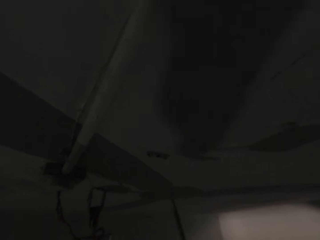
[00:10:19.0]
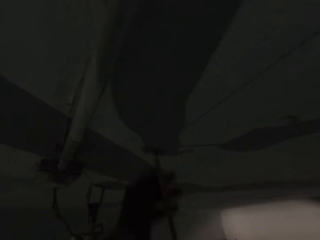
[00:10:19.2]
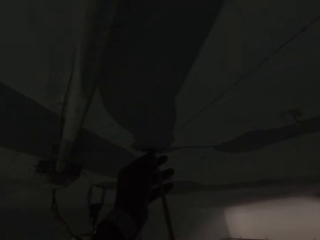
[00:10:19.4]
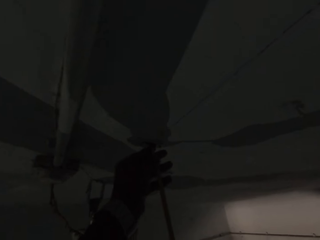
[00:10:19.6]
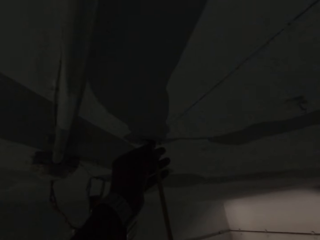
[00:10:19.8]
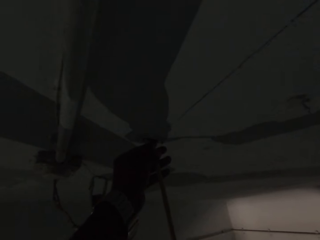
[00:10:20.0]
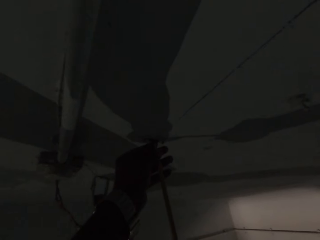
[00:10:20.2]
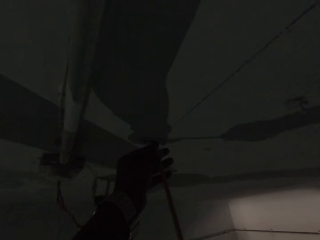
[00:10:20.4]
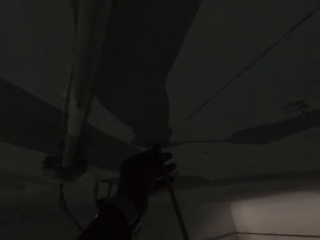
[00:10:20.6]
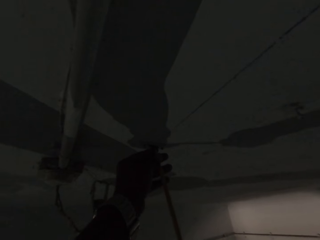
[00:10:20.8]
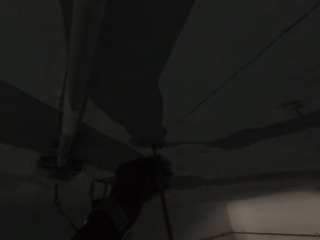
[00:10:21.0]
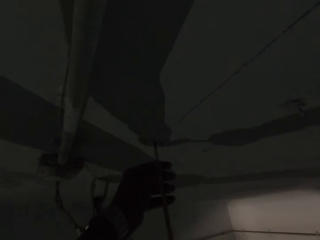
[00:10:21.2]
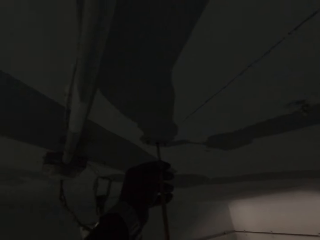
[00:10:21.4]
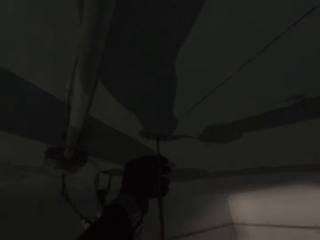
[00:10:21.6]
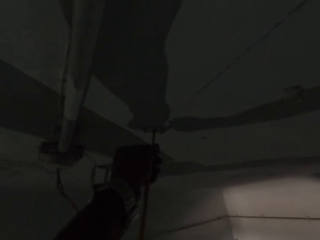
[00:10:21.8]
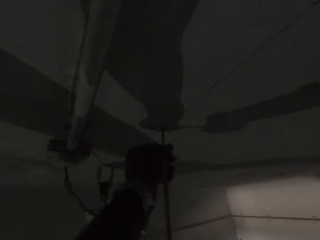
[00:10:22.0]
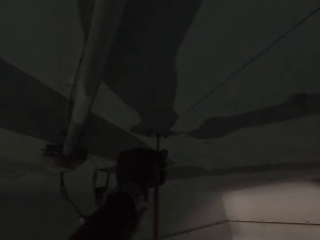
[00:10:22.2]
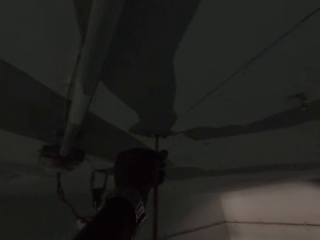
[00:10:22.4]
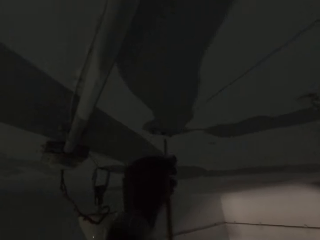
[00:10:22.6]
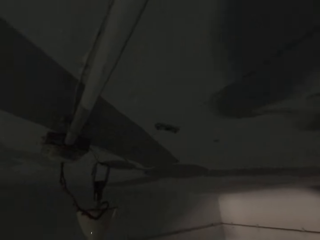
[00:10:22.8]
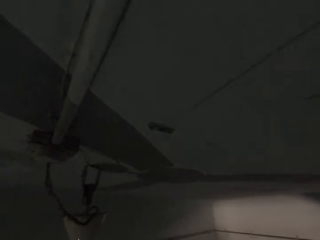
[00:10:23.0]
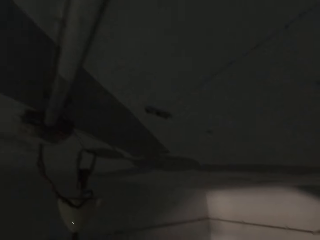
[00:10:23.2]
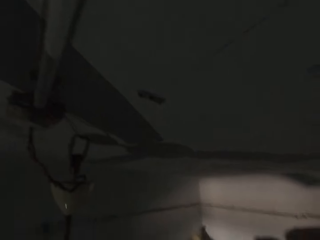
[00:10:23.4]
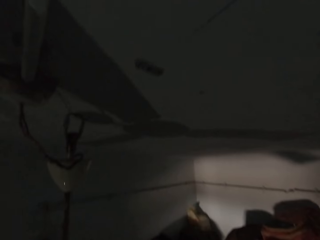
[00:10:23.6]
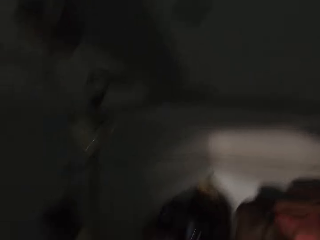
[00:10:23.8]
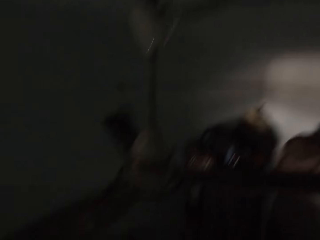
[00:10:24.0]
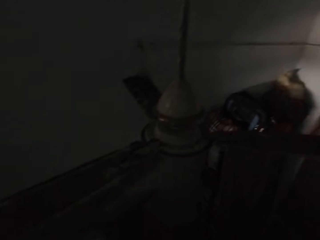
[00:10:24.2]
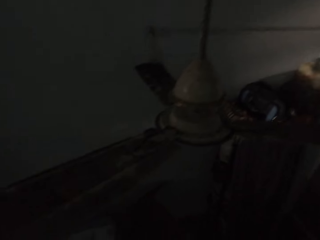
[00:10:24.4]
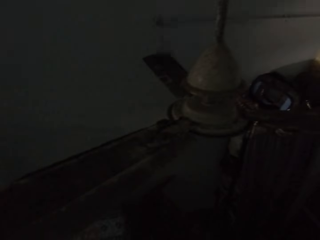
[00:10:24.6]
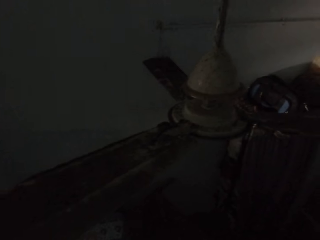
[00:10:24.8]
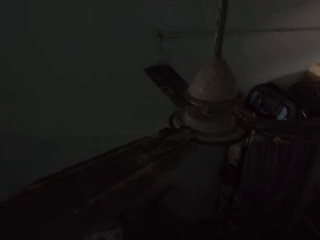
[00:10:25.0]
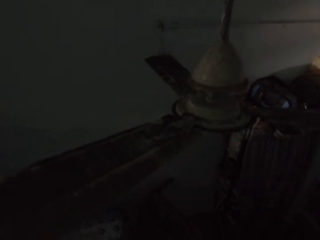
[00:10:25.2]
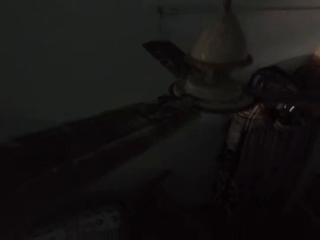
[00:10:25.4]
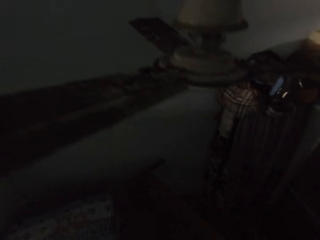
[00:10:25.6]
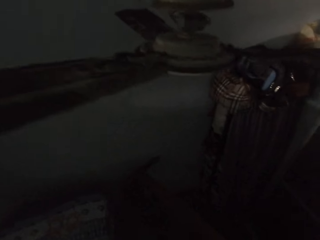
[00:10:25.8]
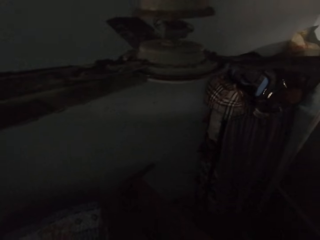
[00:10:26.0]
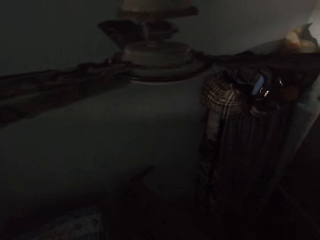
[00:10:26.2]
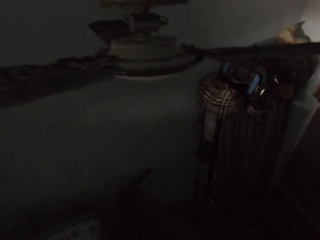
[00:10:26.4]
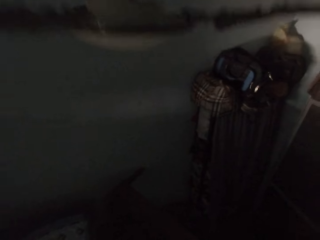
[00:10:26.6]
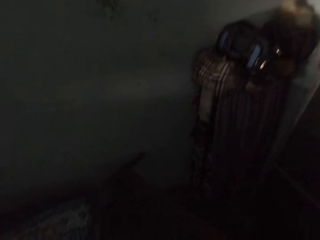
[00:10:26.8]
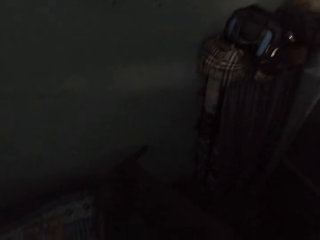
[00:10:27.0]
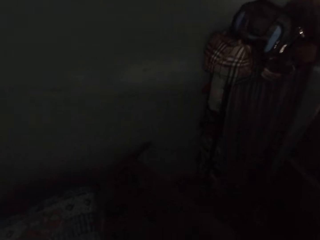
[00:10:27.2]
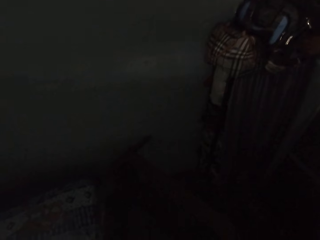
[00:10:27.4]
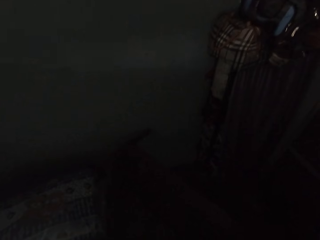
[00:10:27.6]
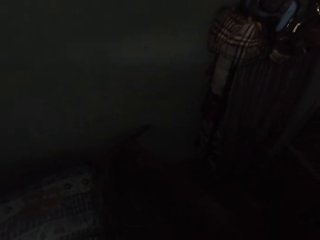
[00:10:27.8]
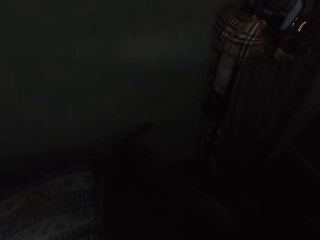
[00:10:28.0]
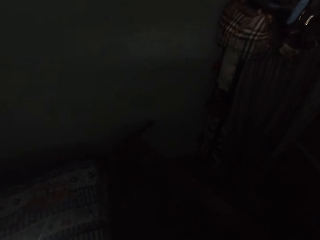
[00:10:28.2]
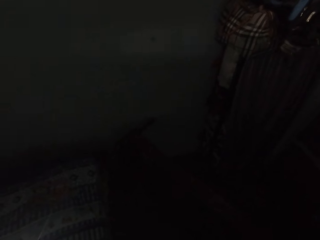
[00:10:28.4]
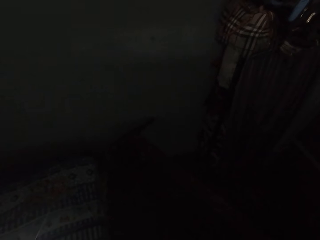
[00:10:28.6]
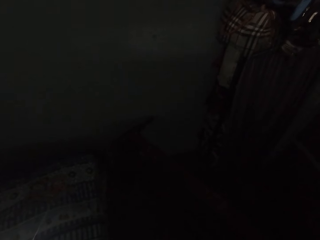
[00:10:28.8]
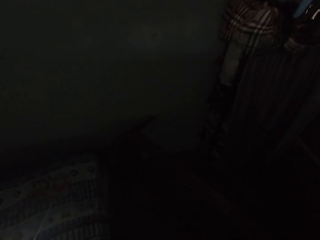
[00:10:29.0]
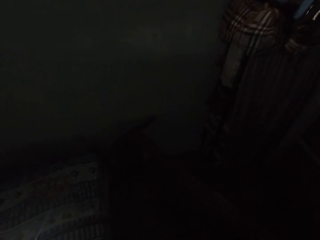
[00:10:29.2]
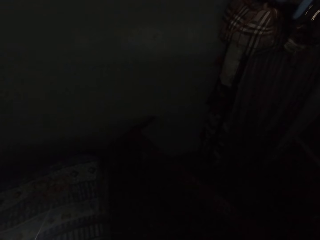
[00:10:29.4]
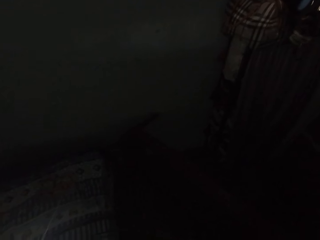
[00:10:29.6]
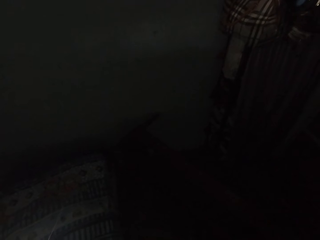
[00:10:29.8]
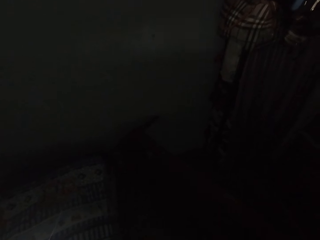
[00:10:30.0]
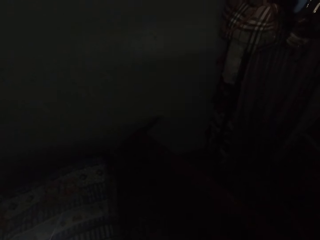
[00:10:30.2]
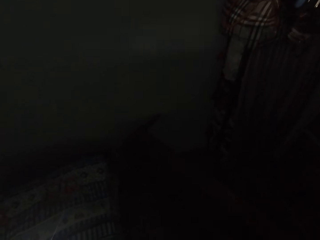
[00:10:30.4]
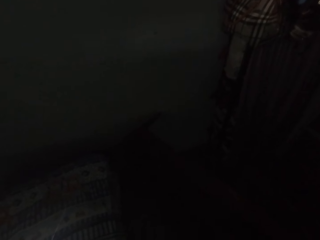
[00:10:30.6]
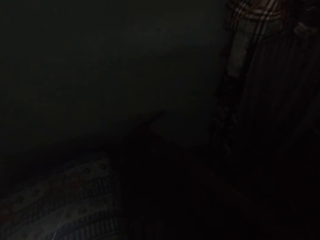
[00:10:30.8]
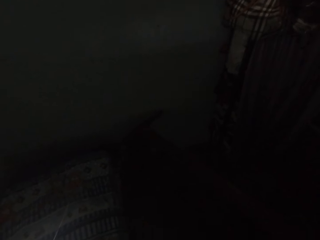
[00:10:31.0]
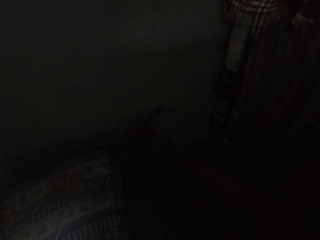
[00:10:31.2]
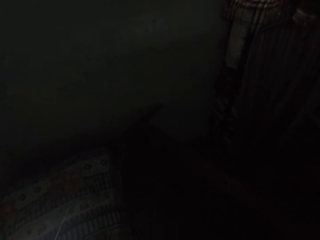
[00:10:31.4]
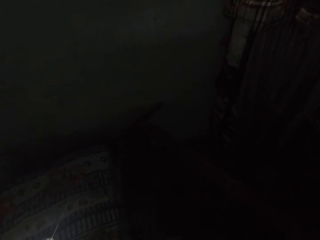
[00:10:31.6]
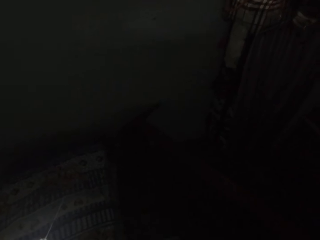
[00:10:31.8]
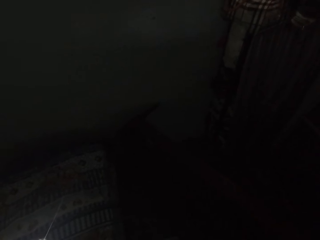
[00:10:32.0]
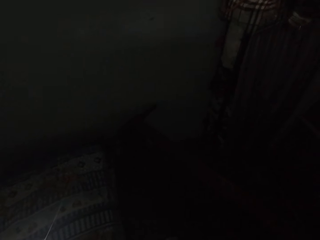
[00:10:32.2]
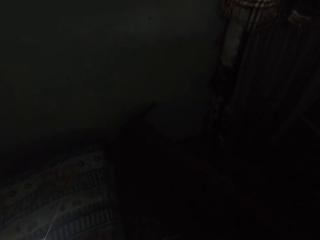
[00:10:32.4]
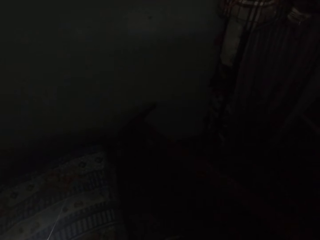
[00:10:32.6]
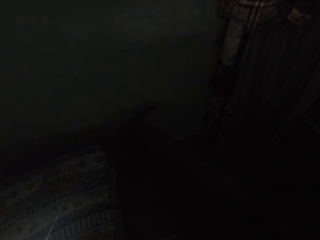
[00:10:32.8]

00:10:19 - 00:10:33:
The camera wearer drives in the screw in the wall bracket to the wall with the screwdriver in his right hand. He looks around.

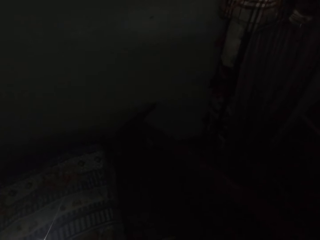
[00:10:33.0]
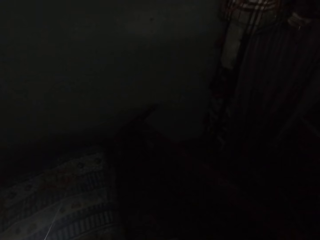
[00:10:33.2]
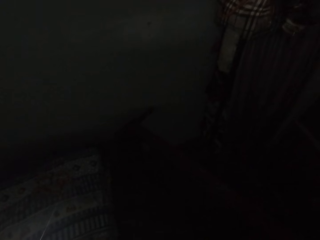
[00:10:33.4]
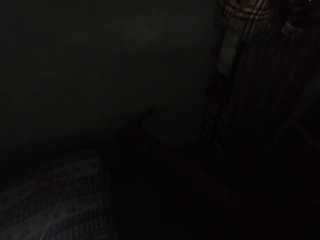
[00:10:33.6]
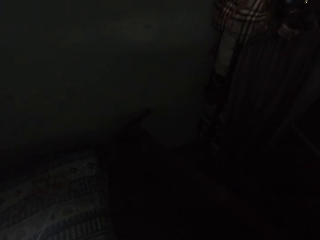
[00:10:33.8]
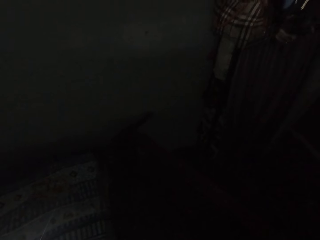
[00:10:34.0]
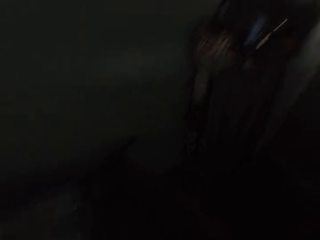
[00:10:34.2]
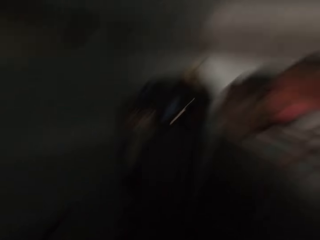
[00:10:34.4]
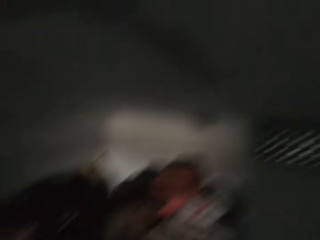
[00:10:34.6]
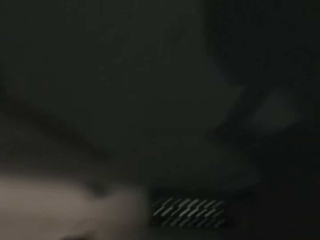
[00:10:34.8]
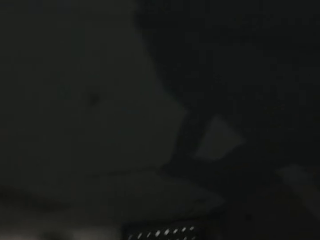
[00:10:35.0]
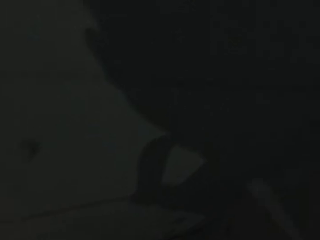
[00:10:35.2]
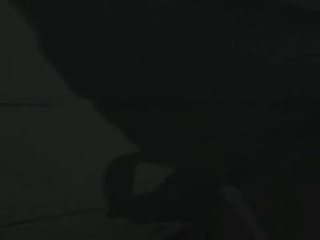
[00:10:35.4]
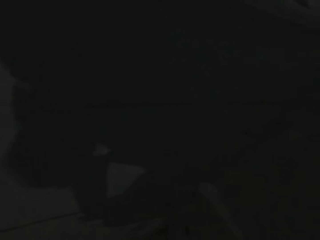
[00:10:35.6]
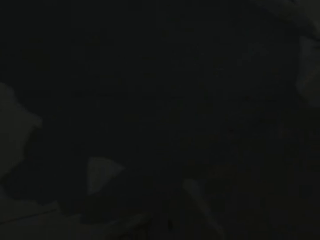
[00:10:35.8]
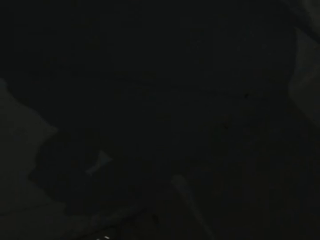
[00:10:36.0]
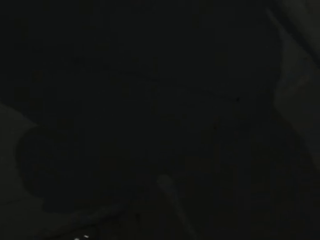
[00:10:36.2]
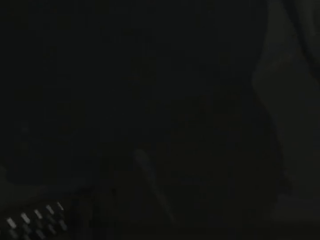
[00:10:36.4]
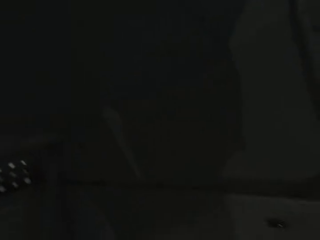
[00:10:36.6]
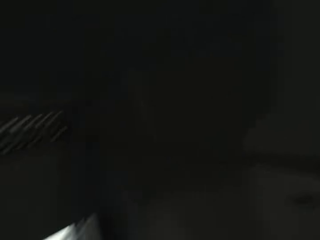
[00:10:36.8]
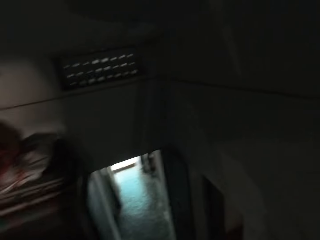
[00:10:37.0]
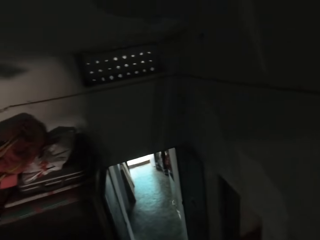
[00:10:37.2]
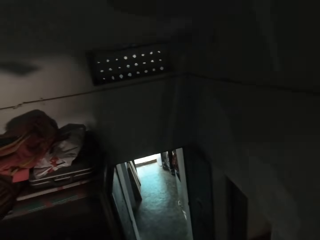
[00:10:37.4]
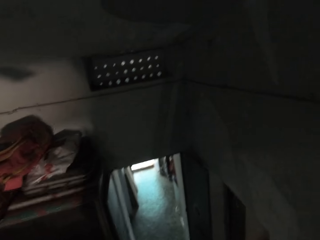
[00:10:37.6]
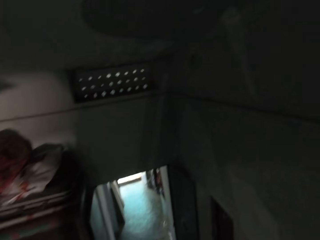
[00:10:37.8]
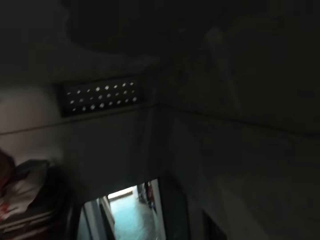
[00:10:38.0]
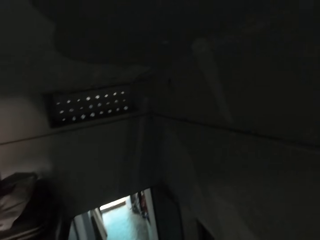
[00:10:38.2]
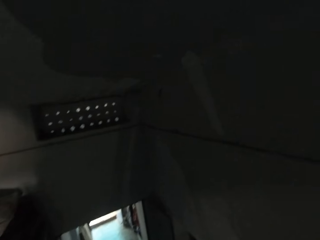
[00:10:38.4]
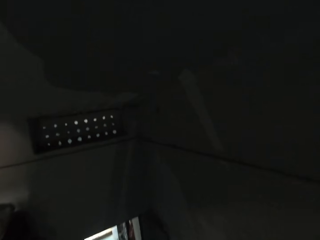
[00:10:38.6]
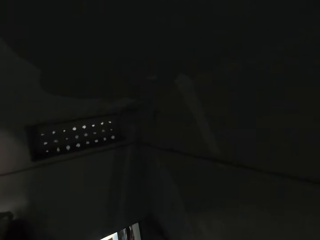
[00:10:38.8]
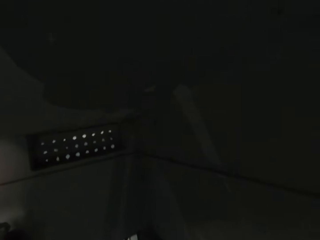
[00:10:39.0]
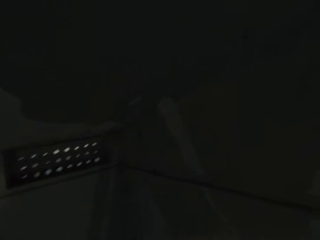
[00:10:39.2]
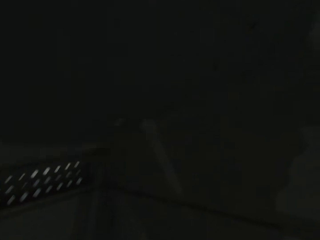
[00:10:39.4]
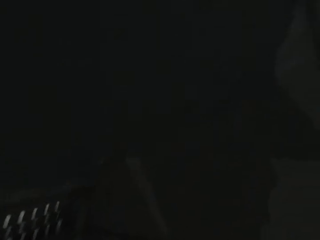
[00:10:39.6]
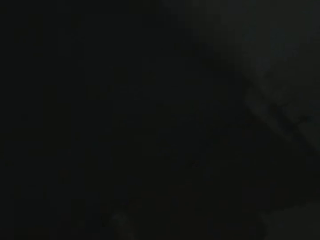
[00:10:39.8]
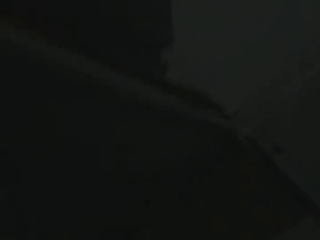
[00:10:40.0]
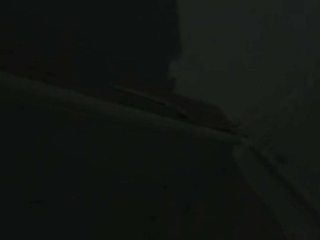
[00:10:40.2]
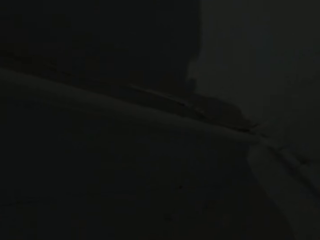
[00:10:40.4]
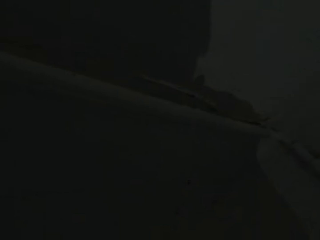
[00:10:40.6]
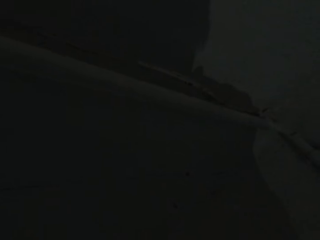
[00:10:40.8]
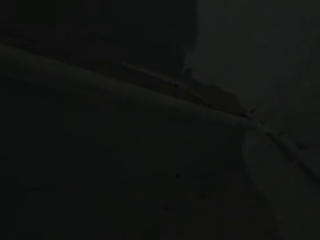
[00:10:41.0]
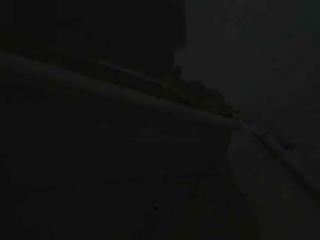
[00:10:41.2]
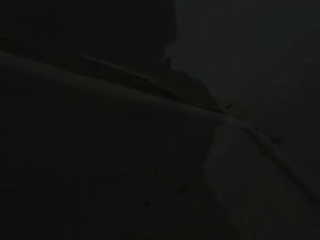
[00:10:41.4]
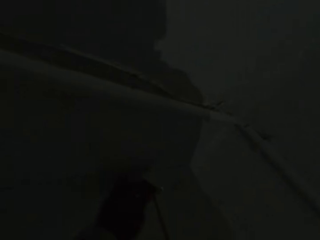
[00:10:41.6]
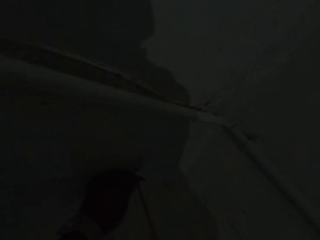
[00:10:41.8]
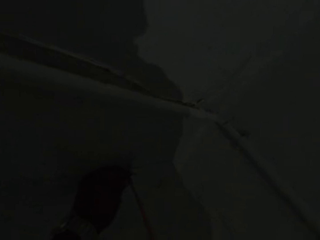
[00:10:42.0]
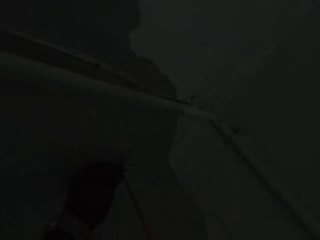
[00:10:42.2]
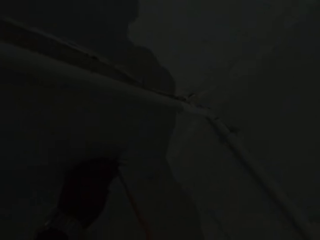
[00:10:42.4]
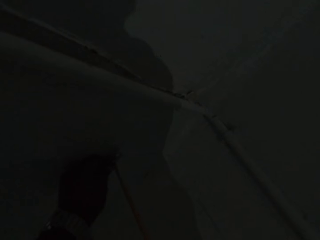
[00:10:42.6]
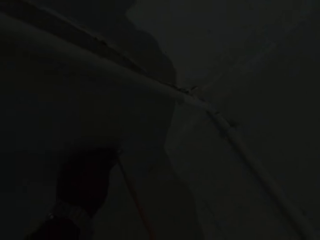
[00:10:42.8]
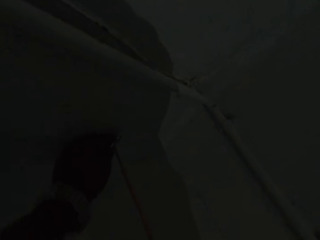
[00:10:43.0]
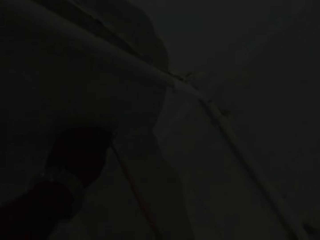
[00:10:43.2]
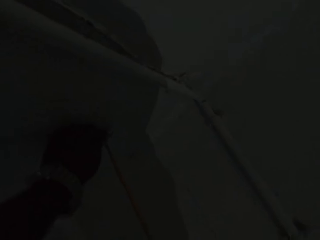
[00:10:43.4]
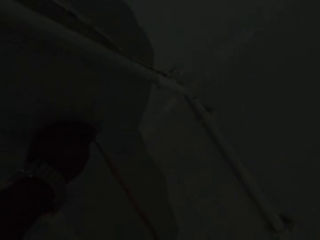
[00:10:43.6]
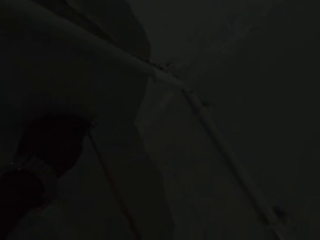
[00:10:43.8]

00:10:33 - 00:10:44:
The camera wearer drives in a screw in a wall bracket to the wall with the screwdriver in his right hand.
